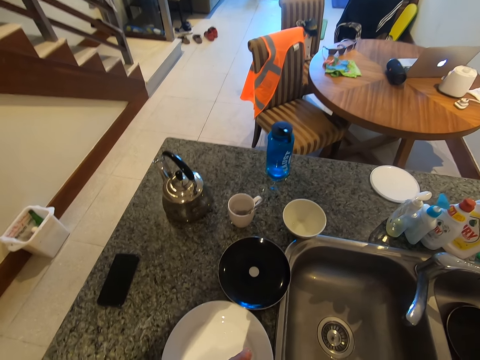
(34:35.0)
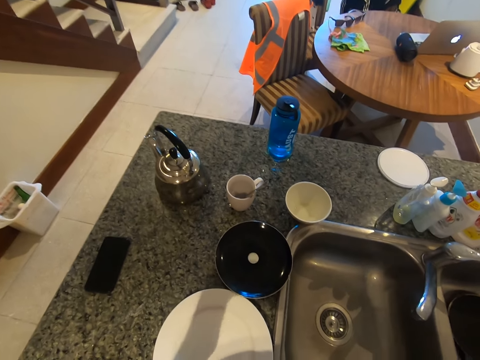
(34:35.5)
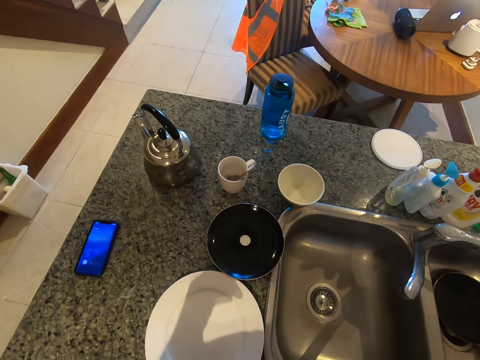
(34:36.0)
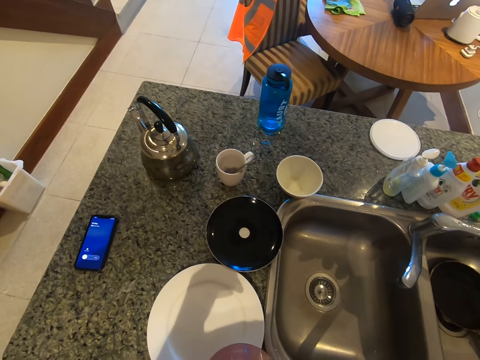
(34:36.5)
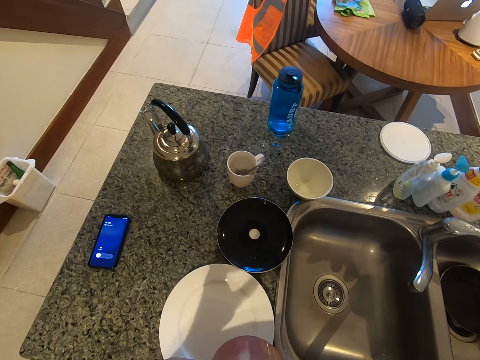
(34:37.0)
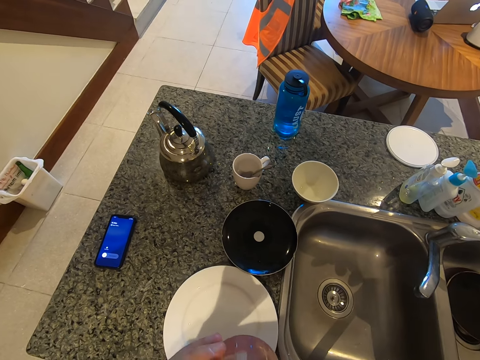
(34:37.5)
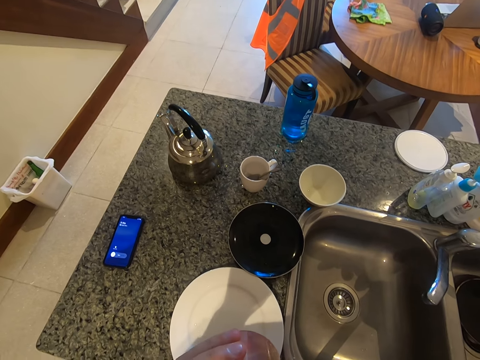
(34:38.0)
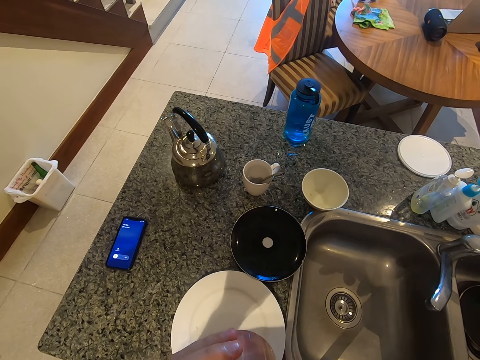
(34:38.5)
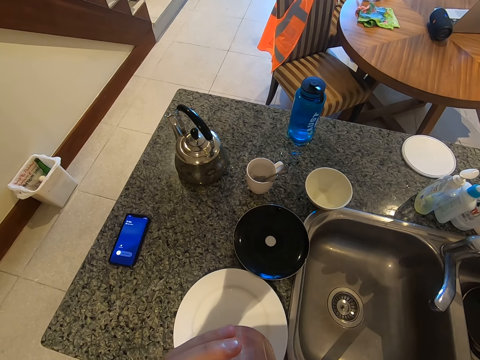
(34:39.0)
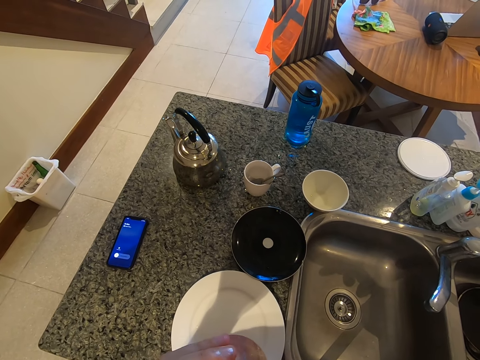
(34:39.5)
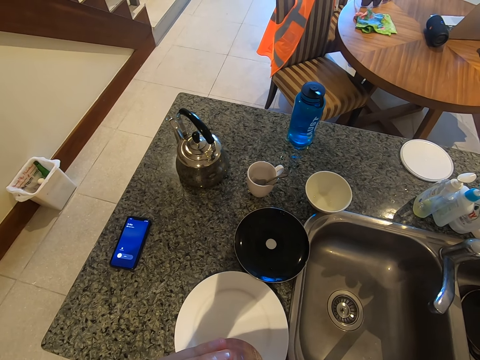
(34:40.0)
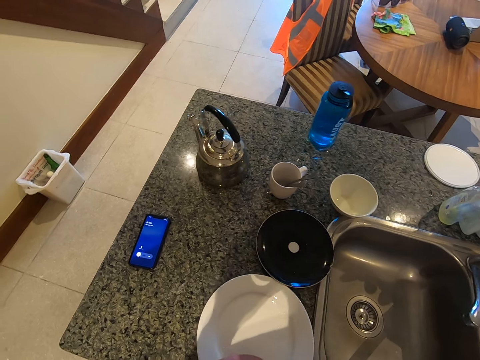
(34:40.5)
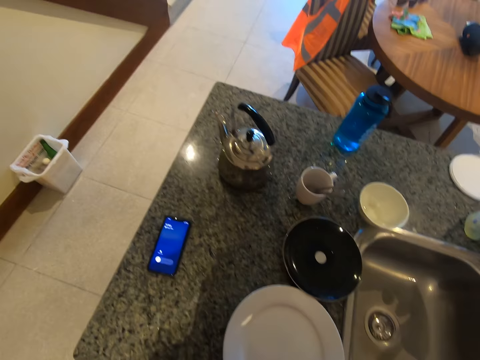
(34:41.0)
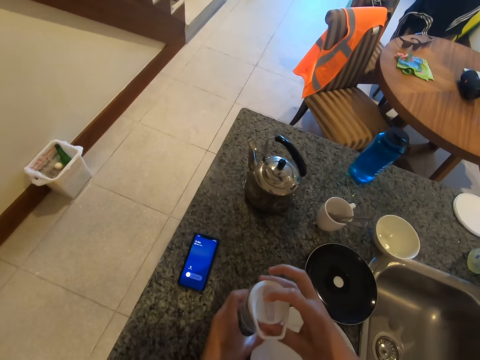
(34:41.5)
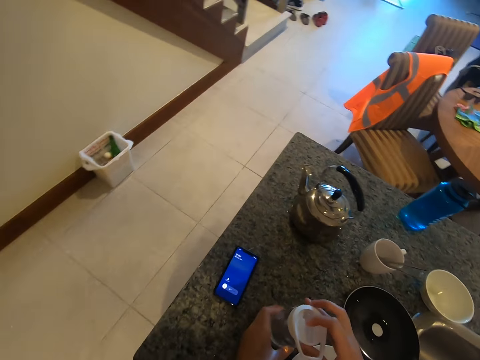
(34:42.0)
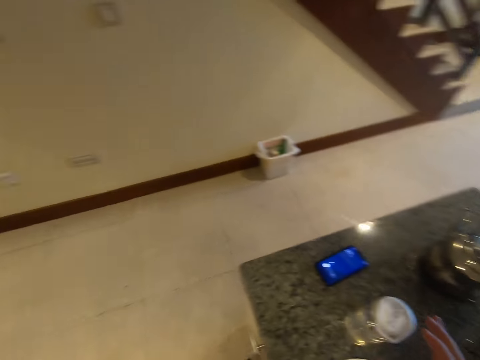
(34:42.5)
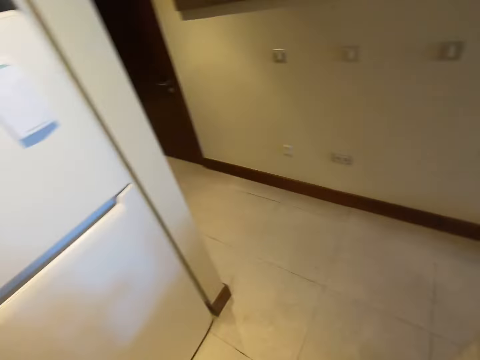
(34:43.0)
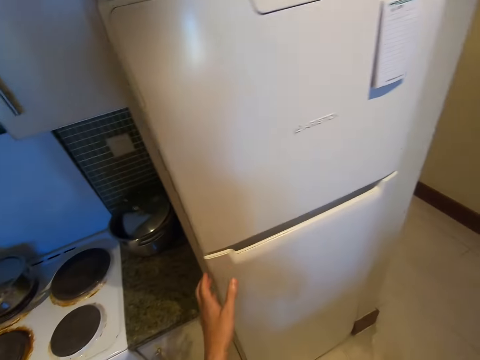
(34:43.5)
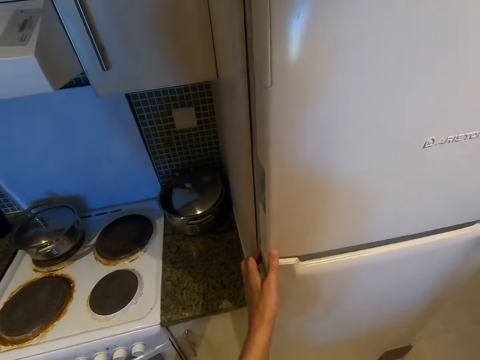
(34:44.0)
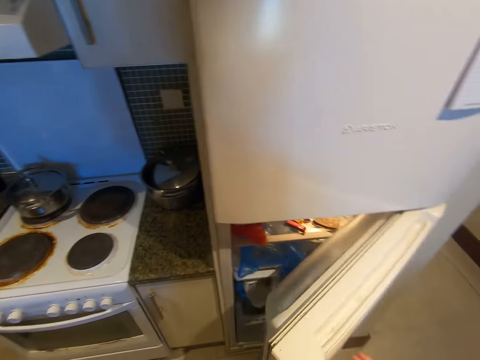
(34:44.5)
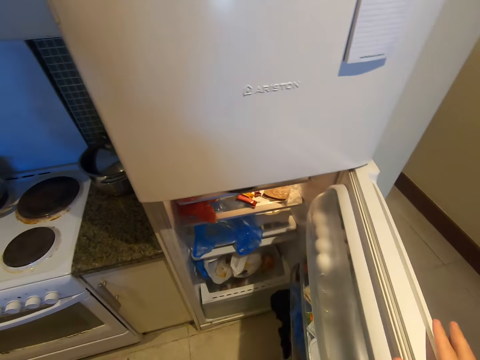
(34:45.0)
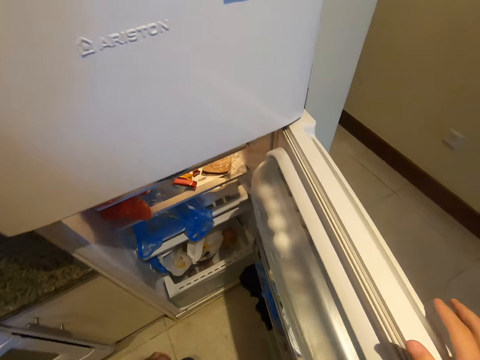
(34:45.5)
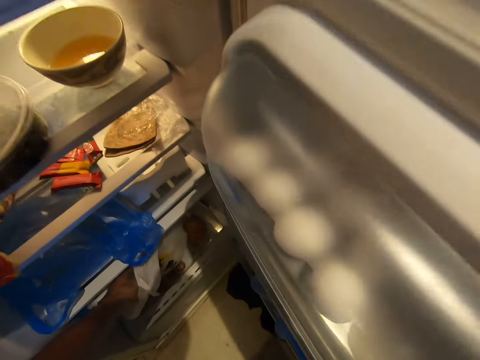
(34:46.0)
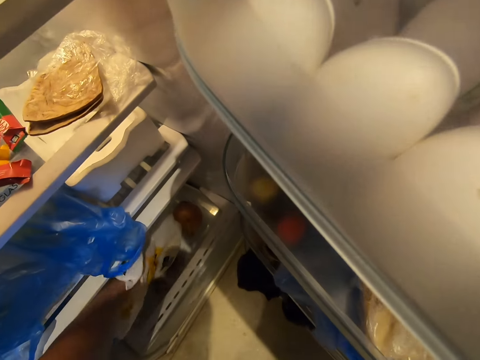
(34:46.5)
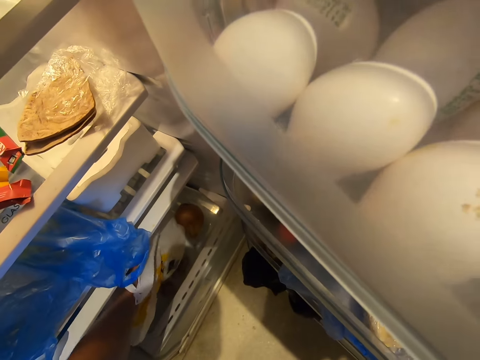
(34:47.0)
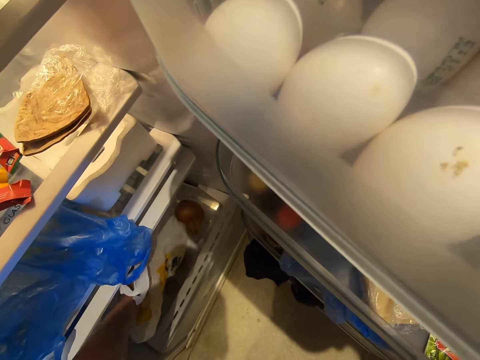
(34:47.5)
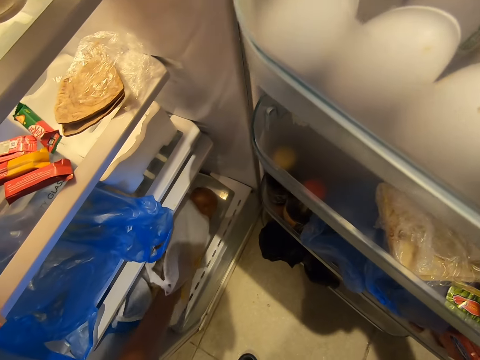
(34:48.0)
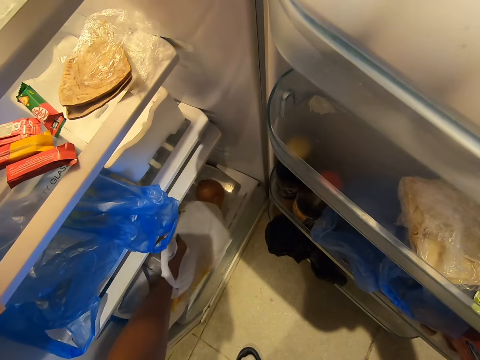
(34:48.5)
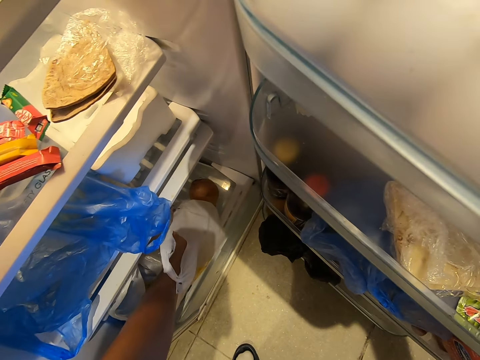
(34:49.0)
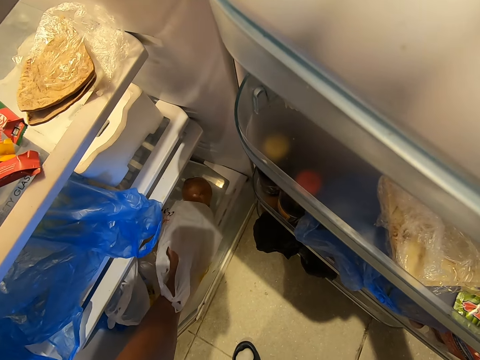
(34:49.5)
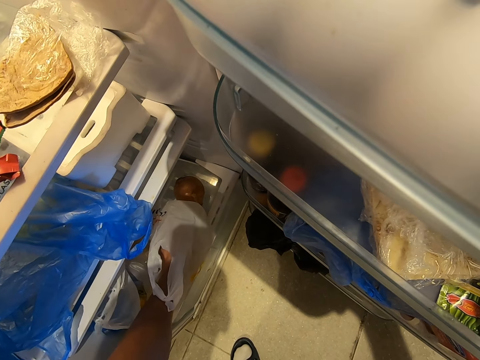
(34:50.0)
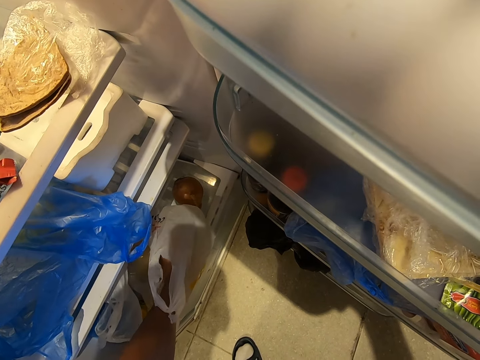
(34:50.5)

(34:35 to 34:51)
The camera wearer puts down the bottle. He turns to the other side. He opens the fridge. He puts his hand in the plastic bag.

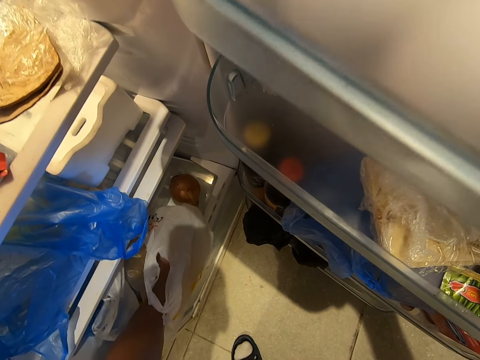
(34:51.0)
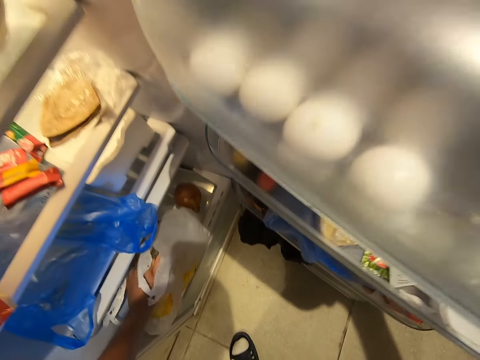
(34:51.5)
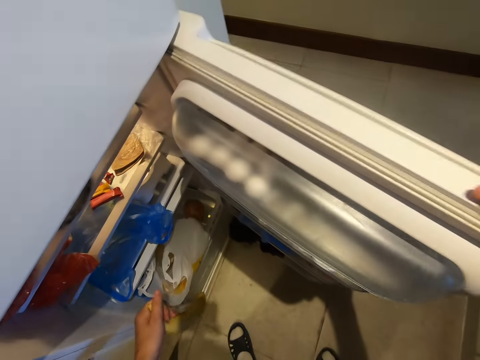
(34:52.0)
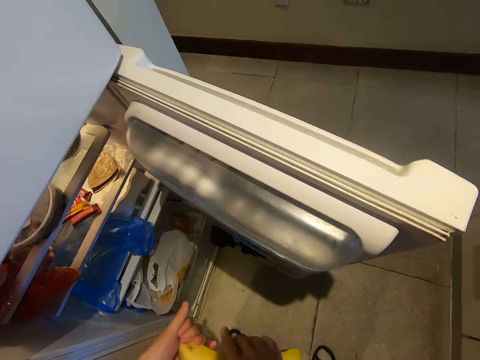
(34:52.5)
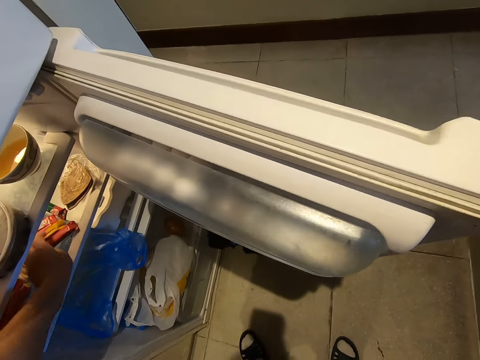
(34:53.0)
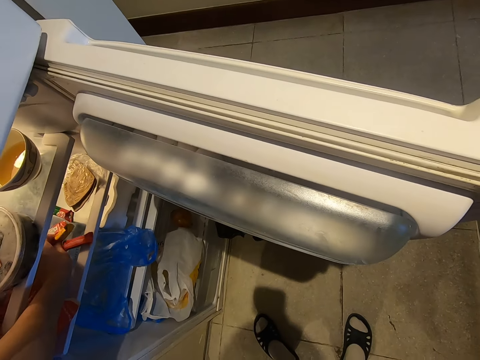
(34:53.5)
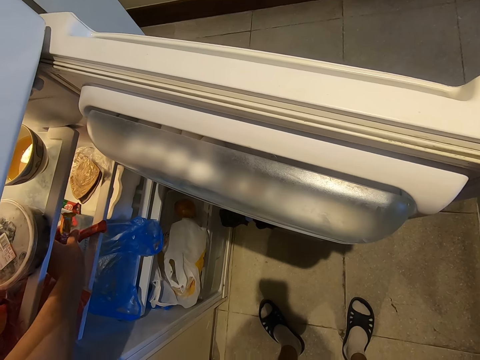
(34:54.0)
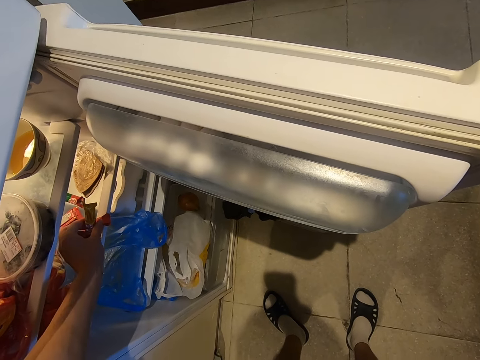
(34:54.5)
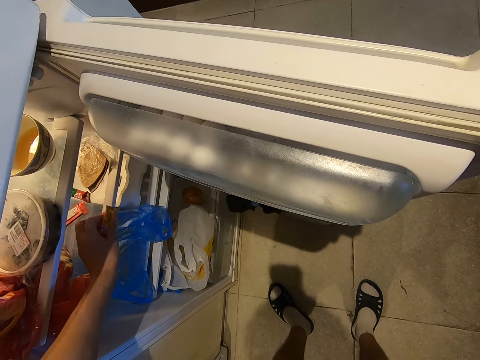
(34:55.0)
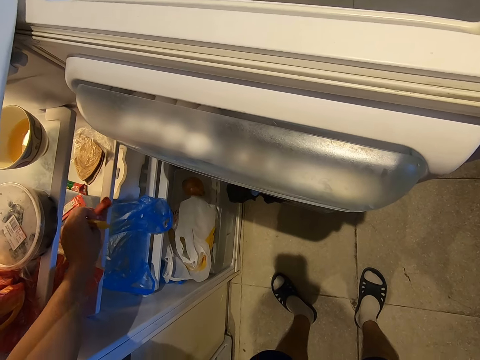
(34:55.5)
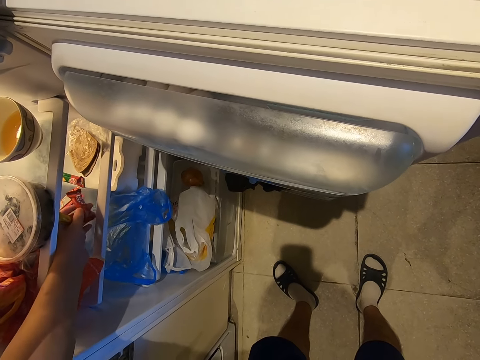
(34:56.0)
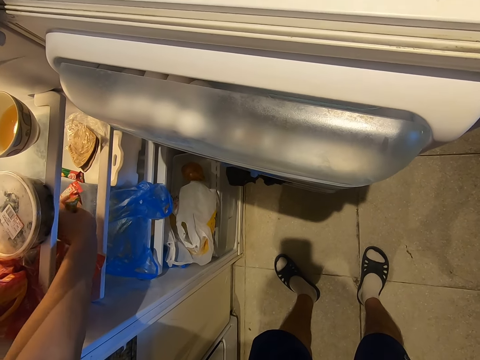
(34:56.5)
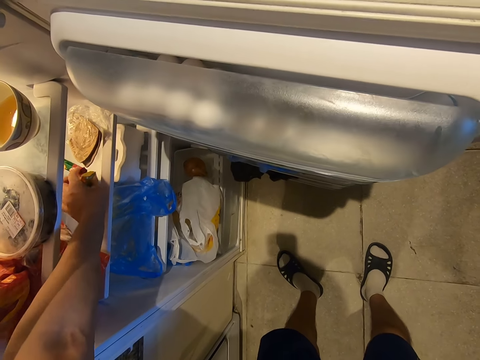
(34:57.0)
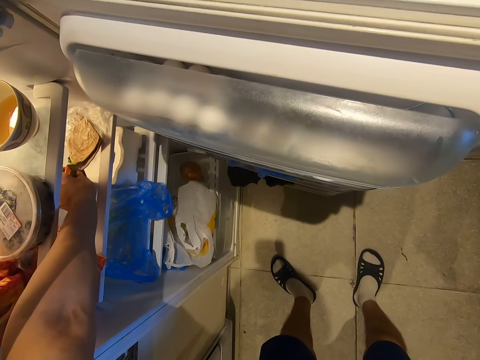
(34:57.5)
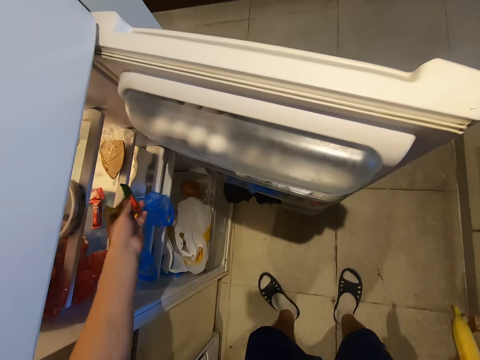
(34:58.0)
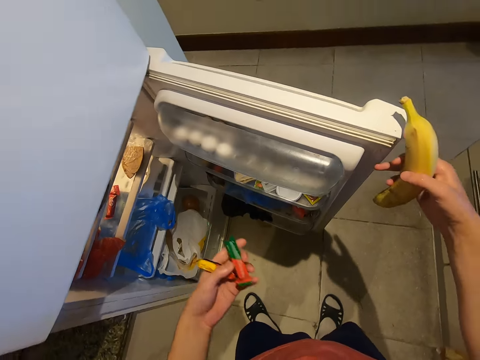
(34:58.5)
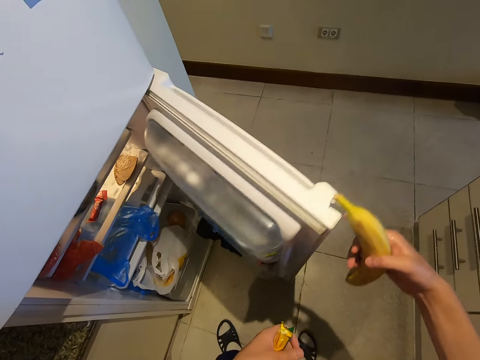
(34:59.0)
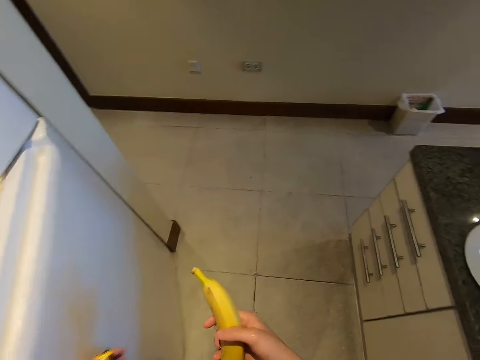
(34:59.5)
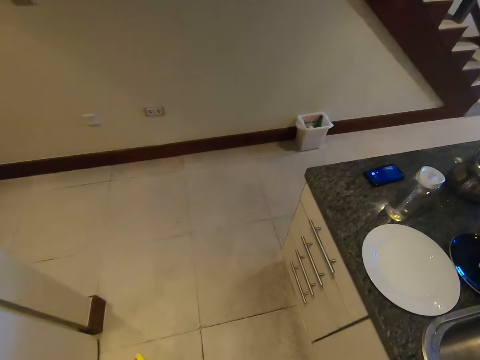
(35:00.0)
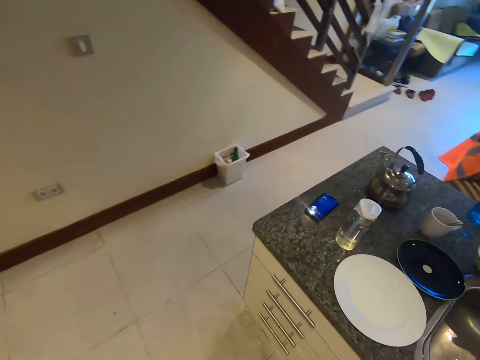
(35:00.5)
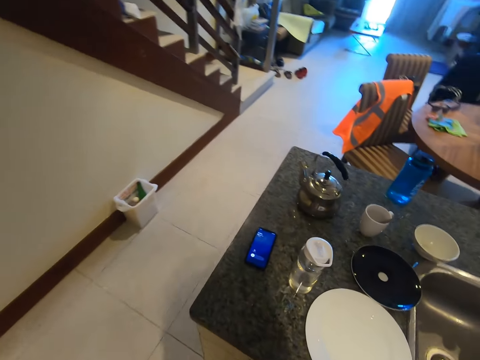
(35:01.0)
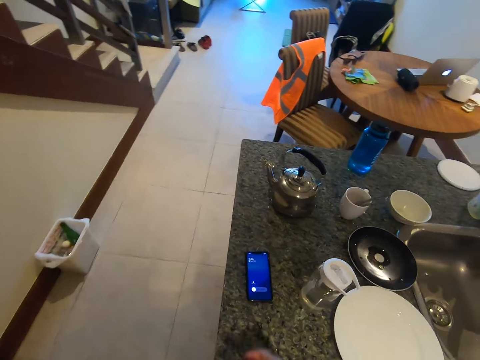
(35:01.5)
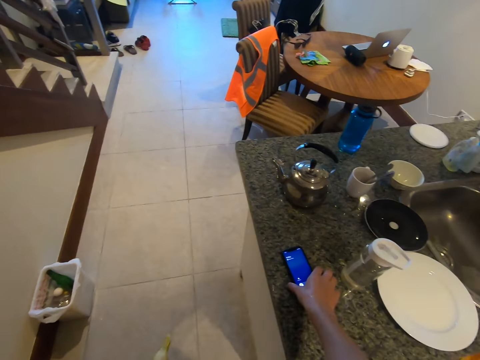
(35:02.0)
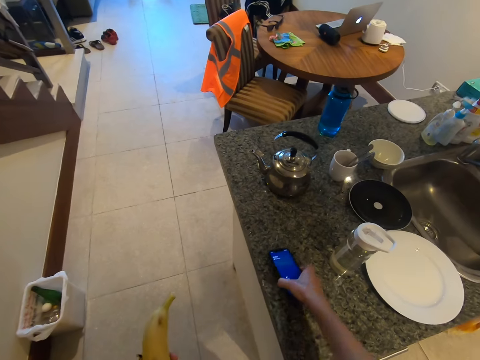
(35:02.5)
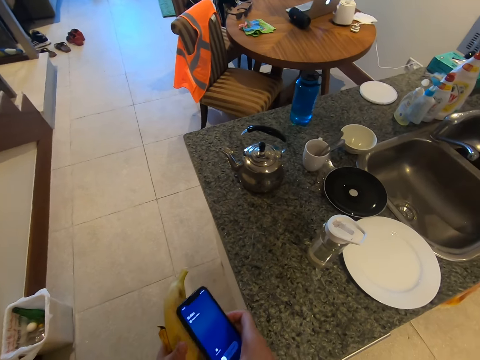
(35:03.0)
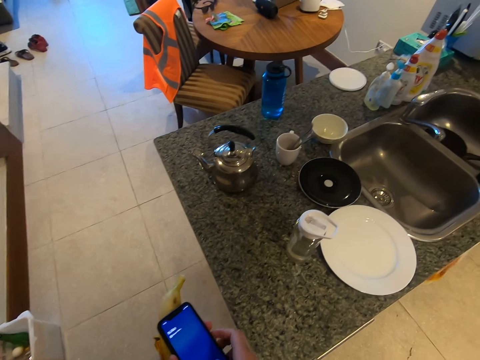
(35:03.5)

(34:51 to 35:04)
The camera wearer picks up a banana. They hold the banana. They hold the banana with the other hand. They hold the sachets. They pick up something. They close the fridge. They pick up the phone.
